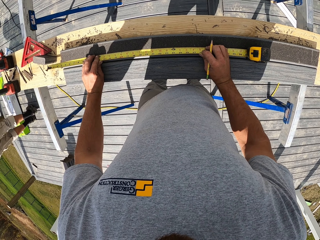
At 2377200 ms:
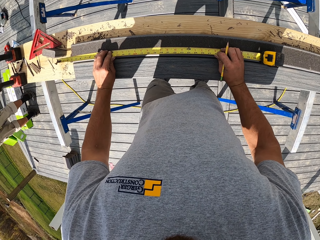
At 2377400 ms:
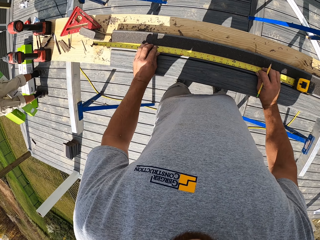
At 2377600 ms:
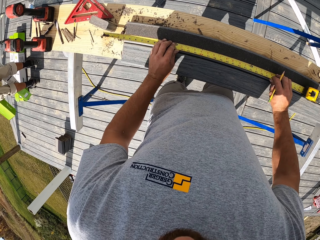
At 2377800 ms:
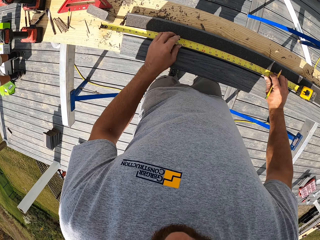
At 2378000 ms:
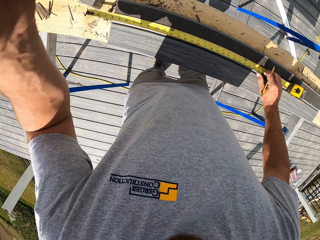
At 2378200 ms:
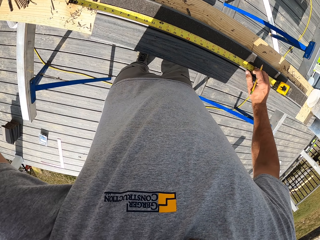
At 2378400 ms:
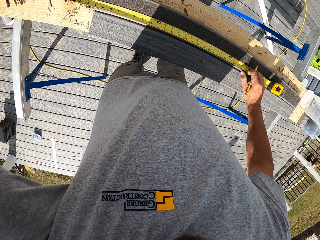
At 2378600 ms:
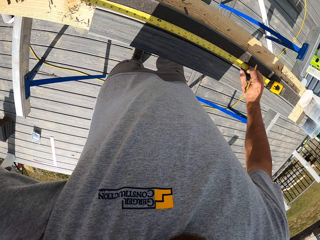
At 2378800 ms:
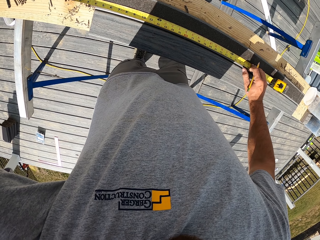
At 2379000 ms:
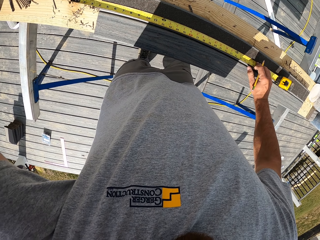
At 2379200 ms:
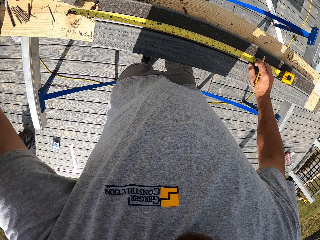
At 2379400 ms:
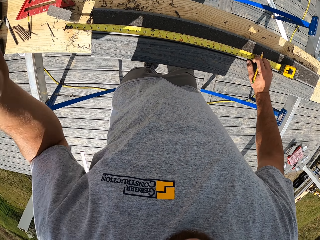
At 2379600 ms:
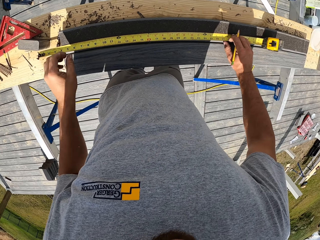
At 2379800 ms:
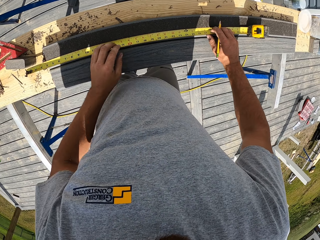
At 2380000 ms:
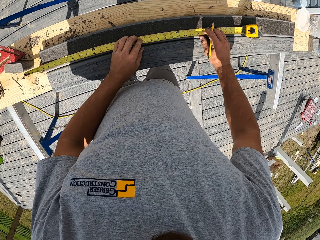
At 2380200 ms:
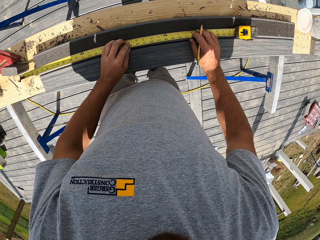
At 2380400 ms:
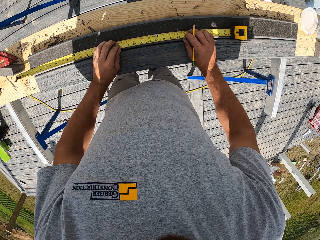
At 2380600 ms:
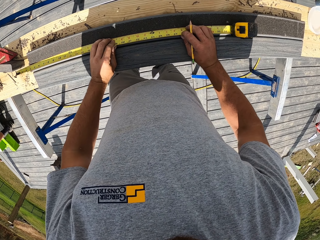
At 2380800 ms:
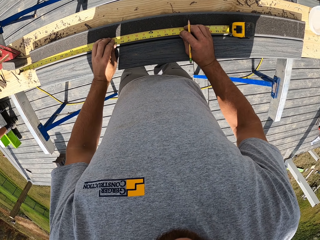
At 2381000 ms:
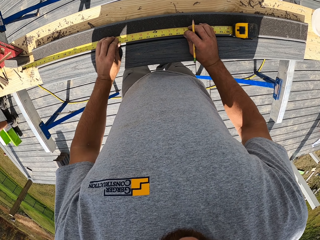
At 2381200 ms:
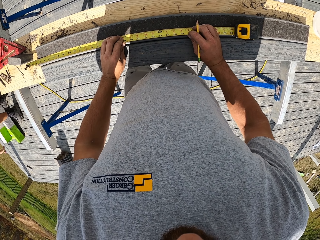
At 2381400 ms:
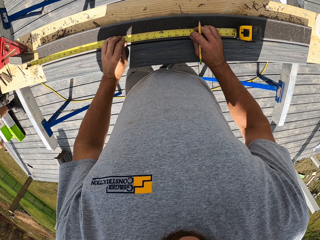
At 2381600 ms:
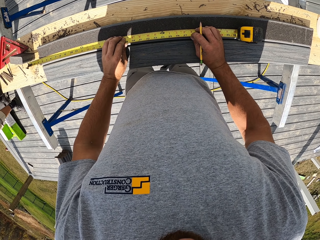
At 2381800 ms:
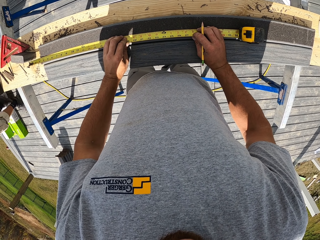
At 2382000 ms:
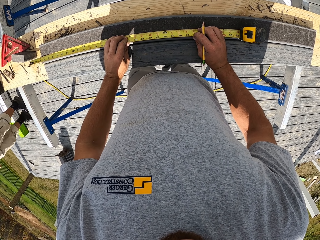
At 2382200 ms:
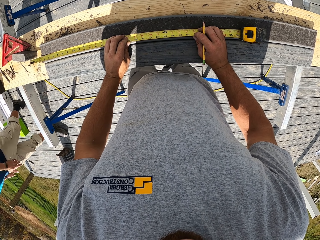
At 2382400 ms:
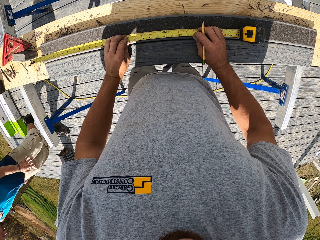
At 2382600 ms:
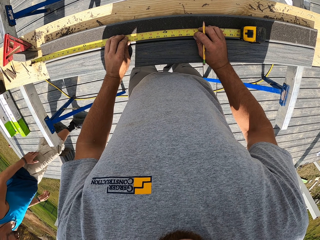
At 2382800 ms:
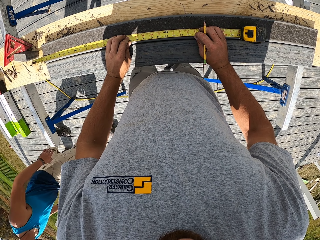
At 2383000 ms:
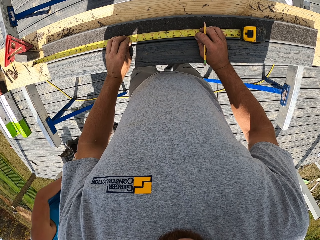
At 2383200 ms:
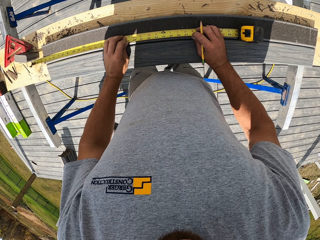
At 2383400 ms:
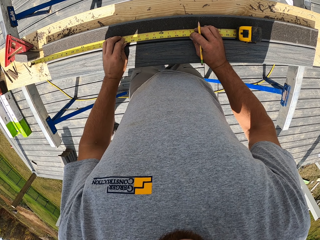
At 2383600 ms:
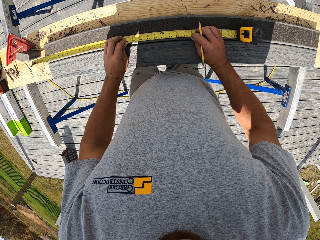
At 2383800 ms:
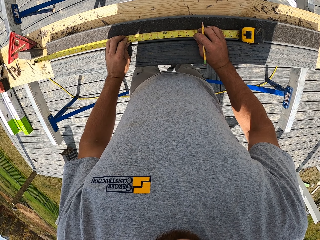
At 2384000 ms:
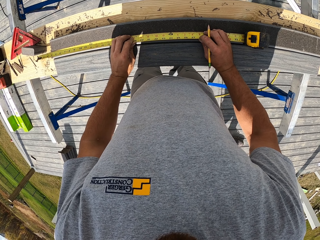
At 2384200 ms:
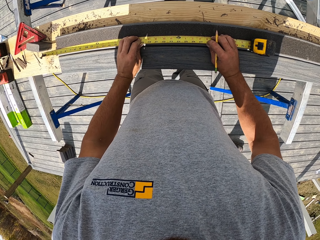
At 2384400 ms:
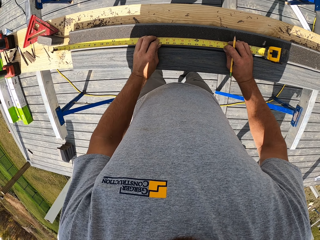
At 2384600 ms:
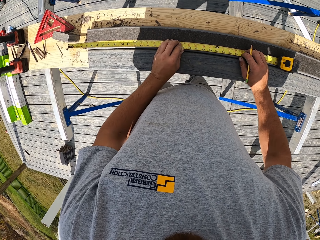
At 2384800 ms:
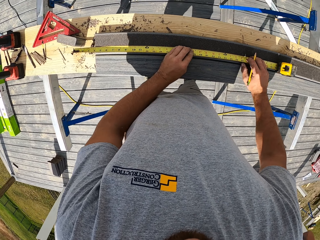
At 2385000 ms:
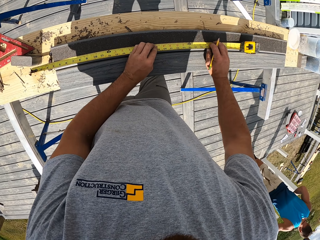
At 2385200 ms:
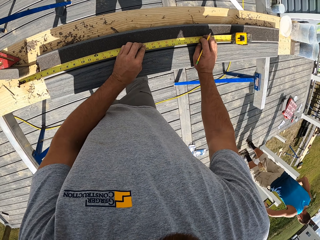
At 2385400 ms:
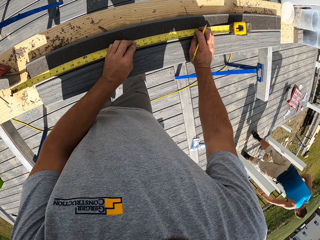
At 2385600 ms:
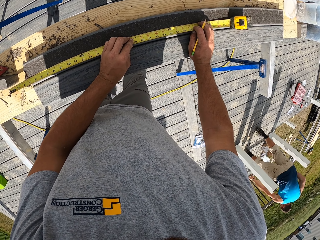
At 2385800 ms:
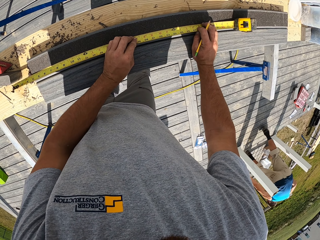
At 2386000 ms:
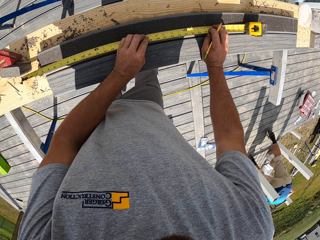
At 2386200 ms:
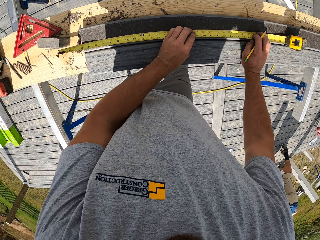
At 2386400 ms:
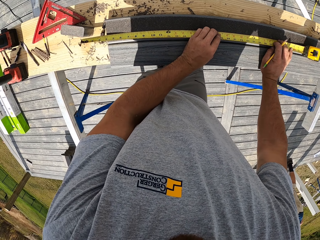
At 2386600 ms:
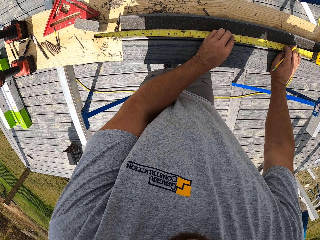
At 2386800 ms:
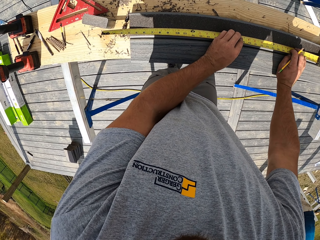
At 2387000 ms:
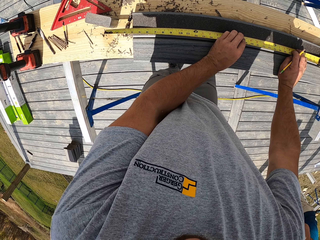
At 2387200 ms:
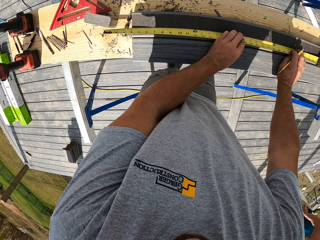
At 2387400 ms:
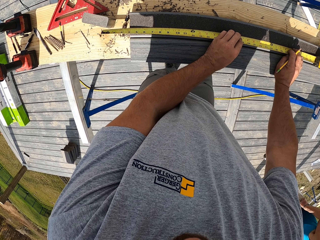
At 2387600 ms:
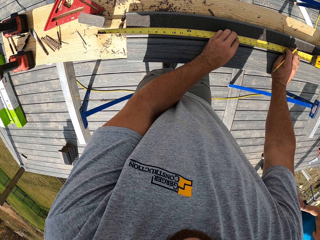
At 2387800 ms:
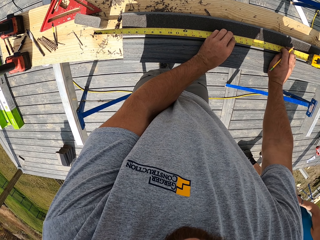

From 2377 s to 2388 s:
The camera wearer puts the tape in place. They lift a hand up. They hold the tape. The man passes past the camera wearer.

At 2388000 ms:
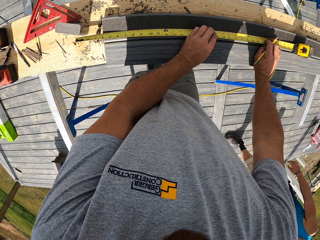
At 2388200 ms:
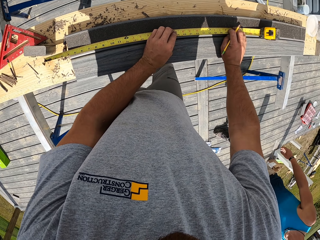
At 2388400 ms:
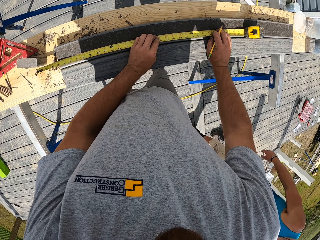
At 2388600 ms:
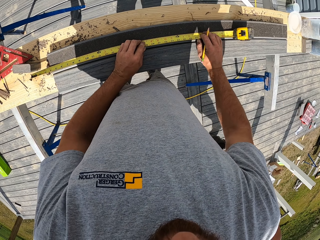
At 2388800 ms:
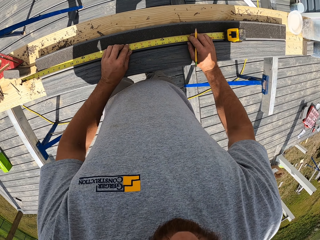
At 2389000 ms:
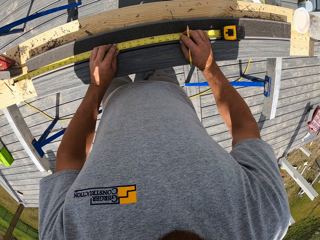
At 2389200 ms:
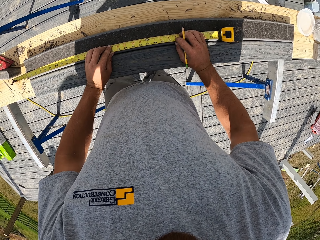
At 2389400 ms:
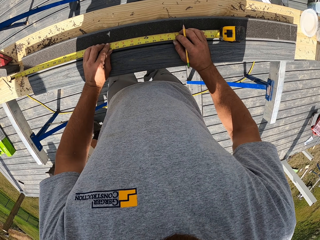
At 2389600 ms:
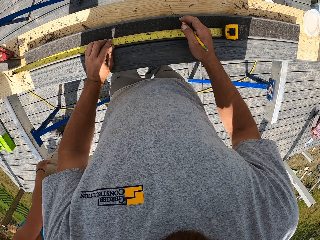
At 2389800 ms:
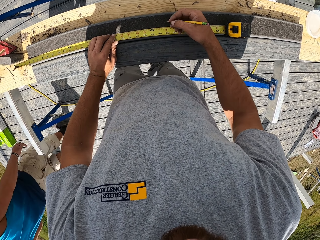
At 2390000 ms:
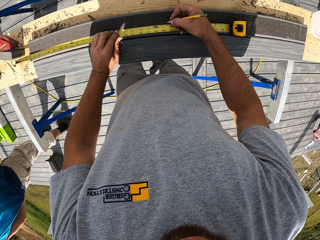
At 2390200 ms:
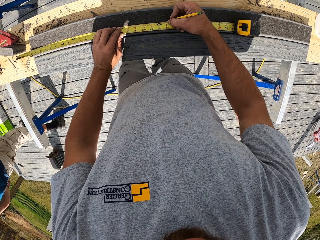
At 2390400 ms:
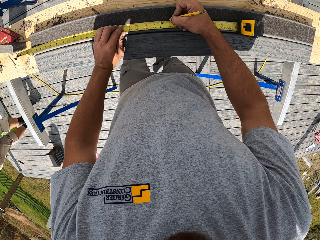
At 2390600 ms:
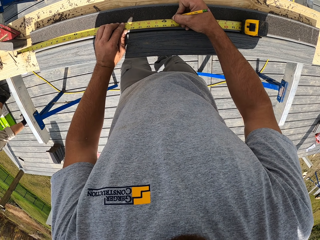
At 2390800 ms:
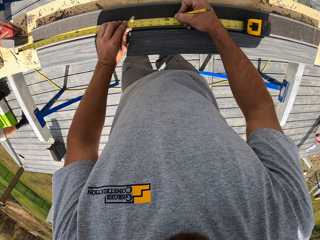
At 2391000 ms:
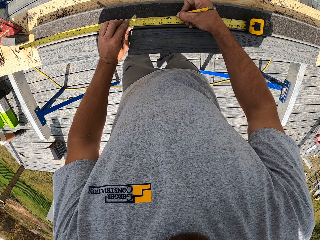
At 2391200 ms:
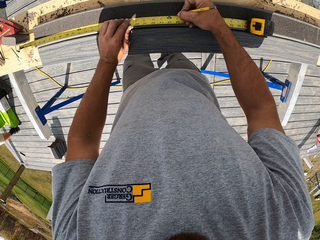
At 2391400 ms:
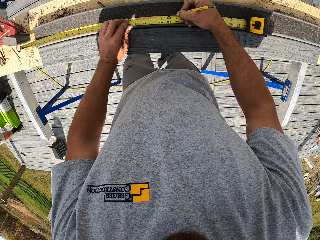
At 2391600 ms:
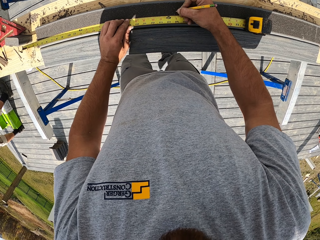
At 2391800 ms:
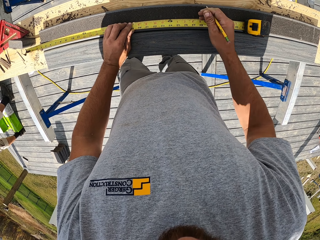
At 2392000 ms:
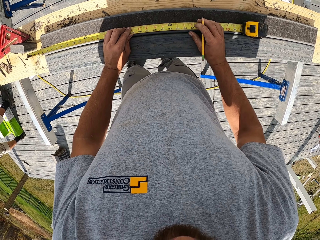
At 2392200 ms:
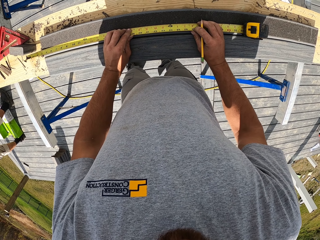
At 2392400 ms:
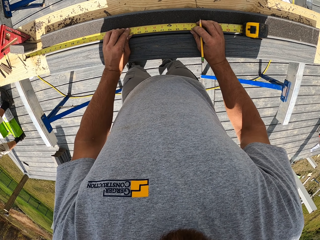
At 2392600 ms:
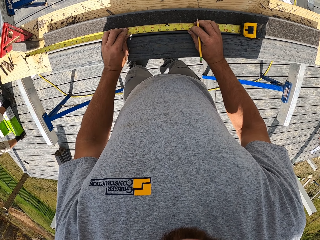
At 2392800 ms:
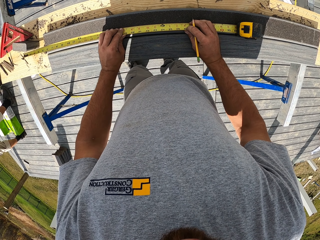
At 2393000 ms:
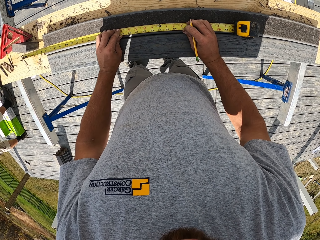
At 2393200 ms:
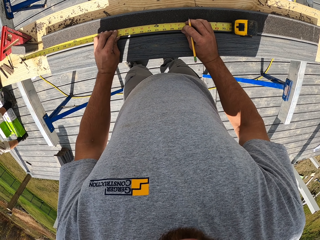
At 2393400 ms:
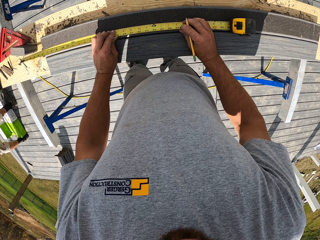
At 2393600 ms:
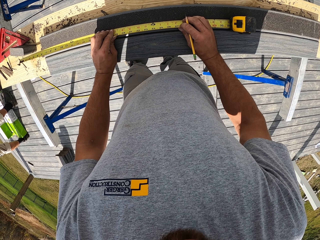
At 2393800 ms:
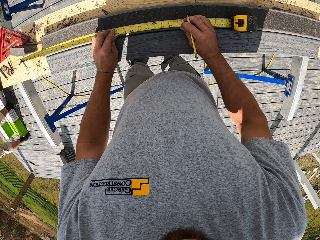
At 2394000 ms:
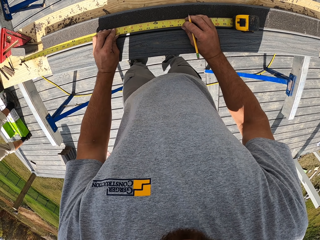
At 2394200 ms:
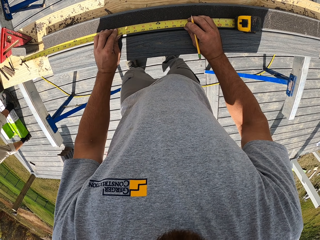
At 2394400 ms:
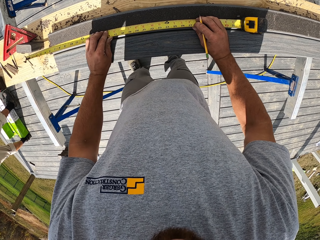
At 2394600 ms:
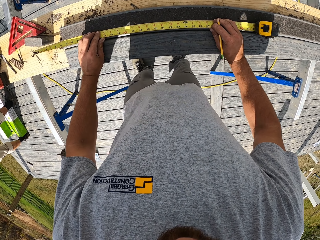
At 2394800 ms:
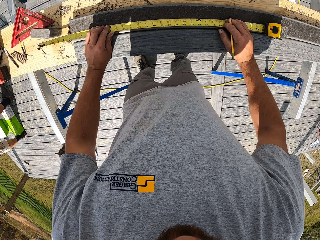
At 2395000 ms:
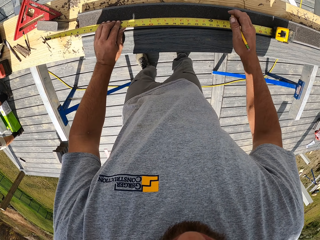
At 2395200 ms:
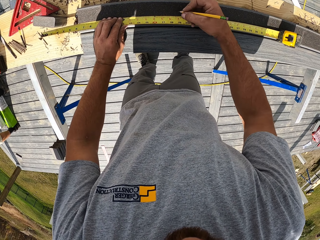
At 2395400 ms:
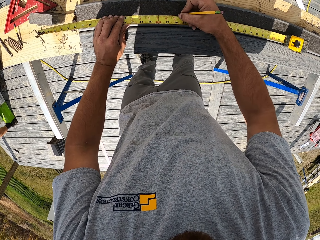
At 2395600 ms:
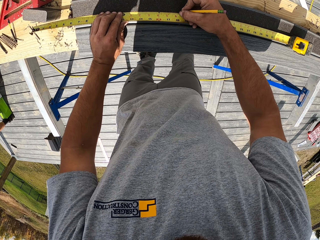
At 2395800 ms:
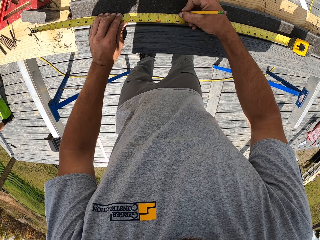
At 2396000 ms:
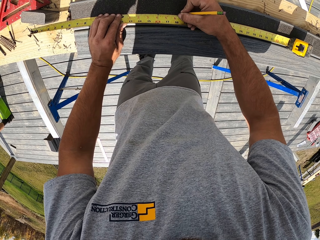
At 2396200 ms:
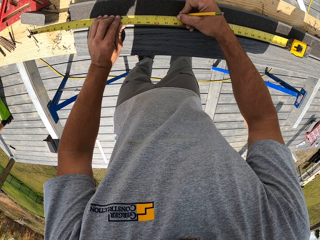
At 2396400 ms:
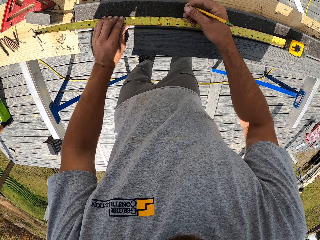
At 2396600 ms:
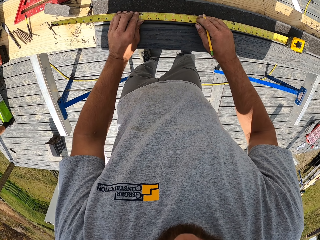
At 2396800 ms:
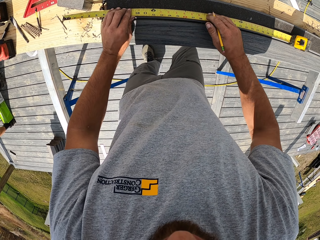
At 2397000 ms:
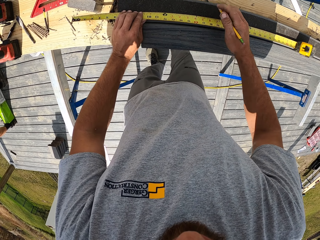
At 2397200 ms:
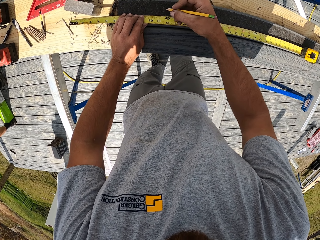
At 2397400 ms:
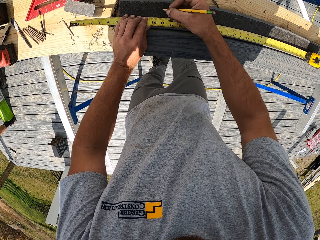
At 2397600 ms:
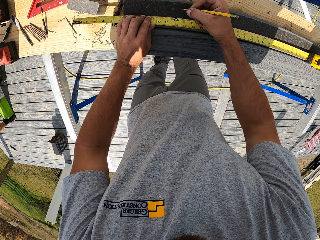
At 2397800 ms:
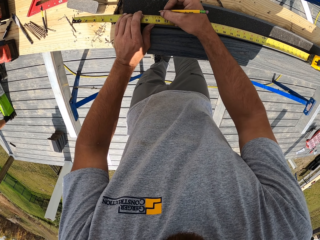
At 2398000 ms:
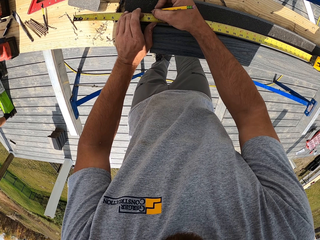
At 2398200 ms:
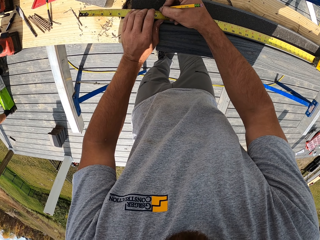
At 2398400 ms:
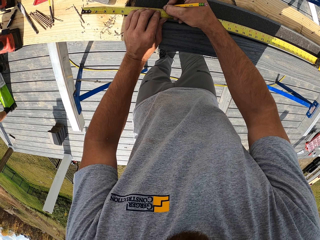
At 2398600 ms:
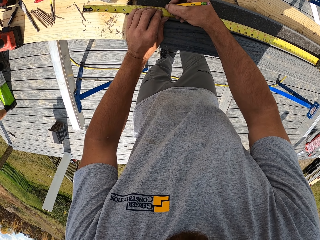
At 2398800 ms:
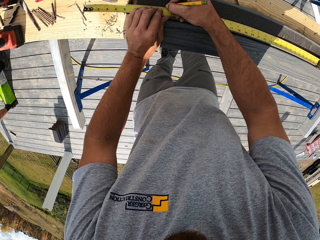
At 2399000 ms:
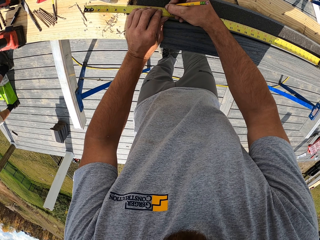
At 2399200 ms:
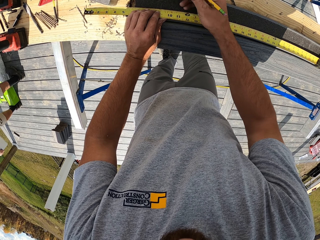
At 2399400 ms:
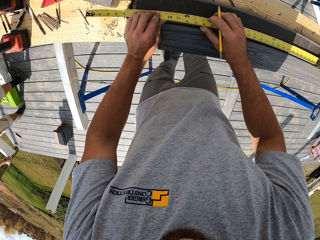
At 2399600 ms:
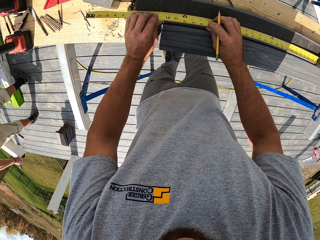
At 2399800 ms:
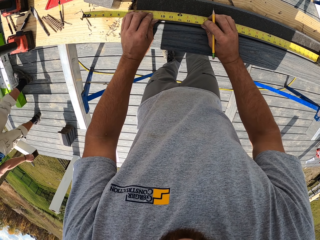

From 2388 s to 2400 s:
The camera wearer marks the rail with a pen. They place the tape in line. They mark the rail.
